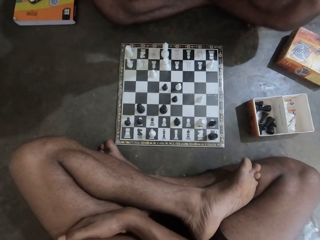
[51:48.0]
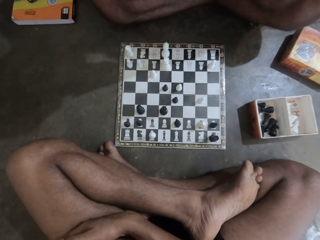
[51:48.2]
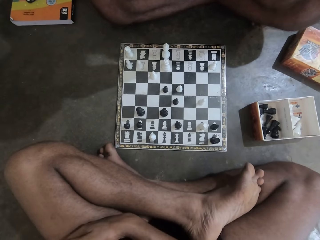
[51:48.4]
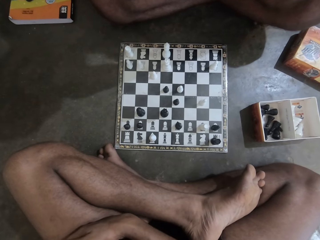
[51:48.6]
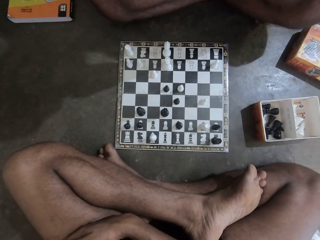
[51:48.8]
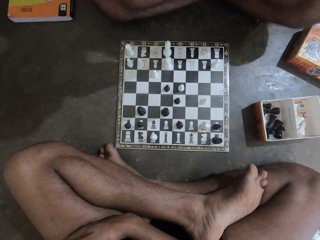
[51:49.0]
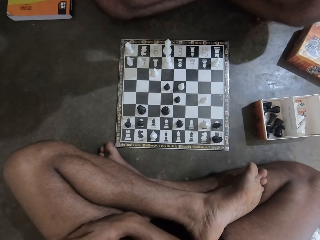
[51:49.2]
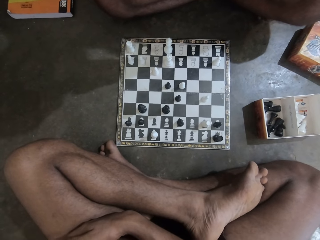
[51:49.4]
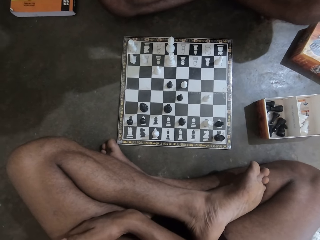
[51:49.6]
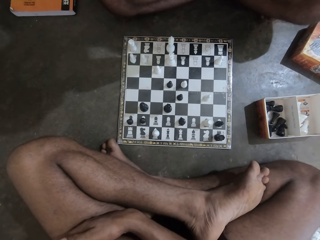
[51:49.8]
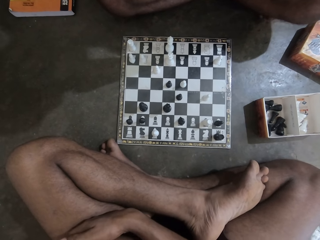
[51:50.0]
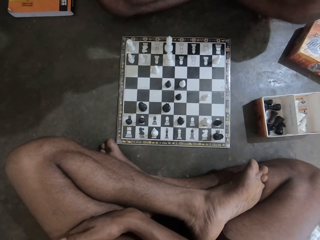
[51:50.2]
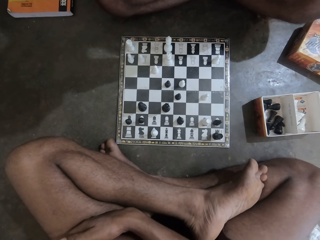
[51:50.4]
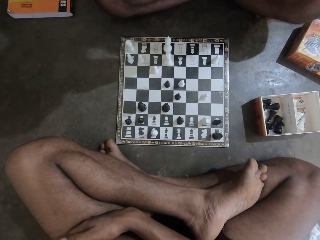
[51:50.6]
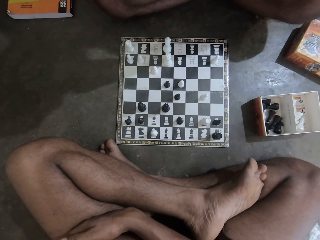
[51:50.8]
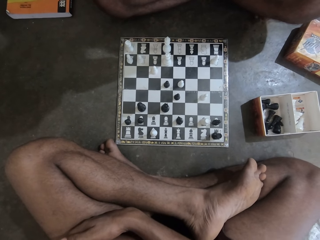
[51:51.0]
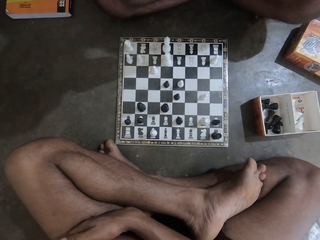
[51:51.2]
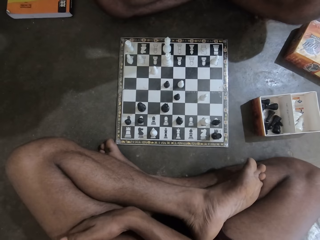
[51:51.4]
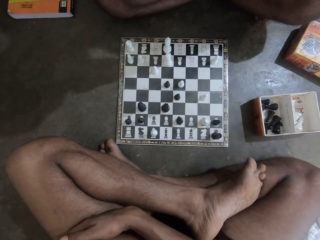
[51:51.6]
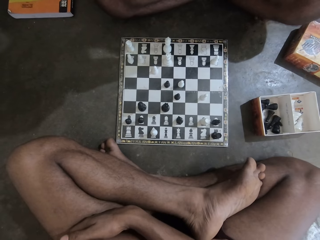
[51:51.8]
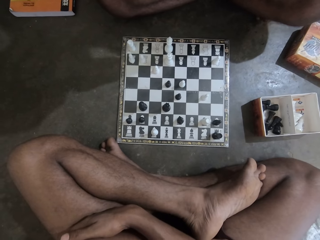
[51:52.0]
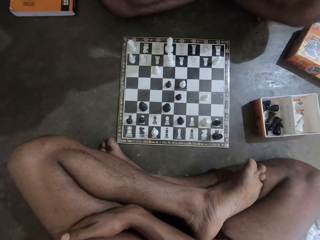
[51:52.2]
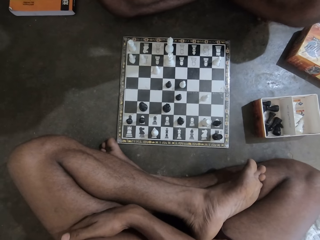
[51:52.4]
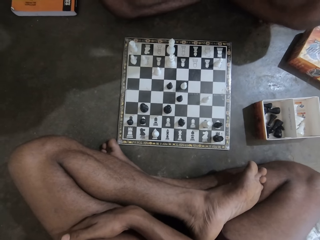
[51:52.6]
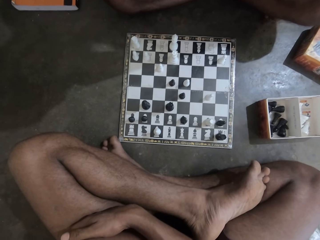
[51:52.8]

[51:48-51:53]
The camera wearer and a person look at the chess board.

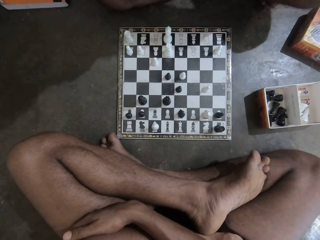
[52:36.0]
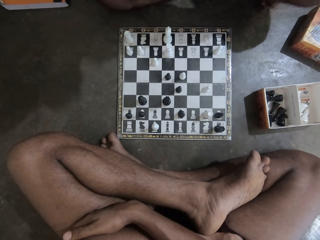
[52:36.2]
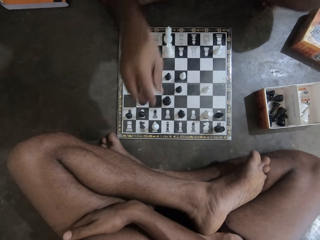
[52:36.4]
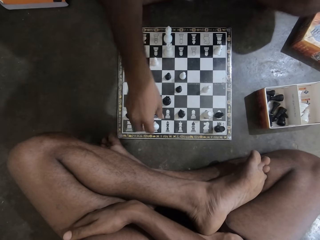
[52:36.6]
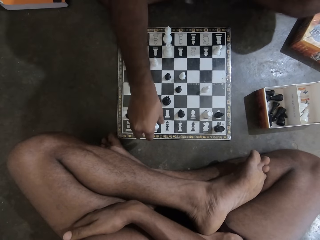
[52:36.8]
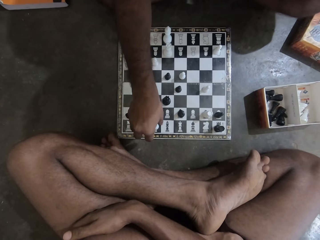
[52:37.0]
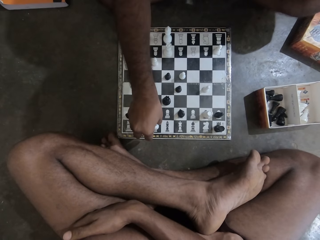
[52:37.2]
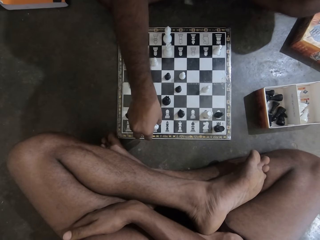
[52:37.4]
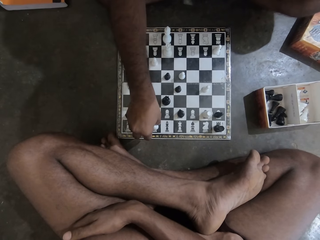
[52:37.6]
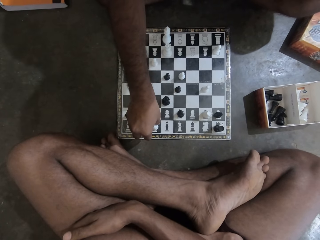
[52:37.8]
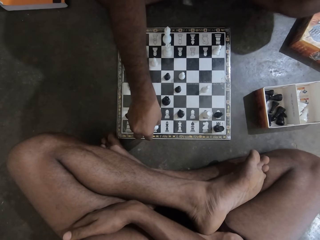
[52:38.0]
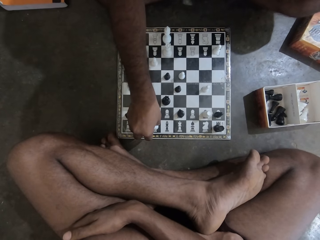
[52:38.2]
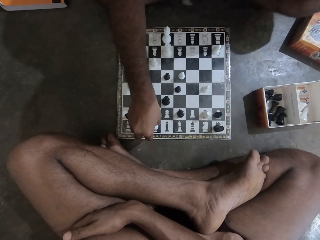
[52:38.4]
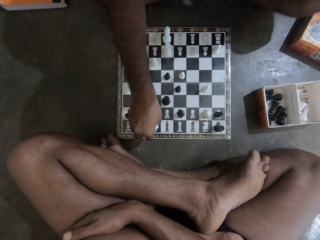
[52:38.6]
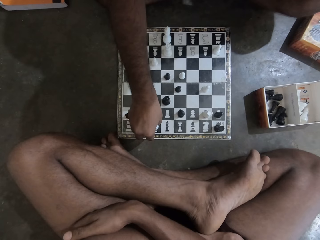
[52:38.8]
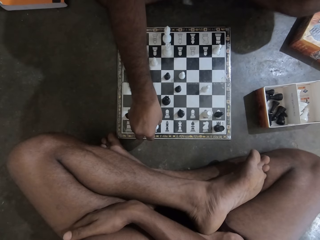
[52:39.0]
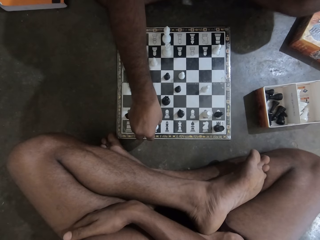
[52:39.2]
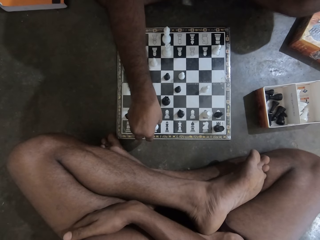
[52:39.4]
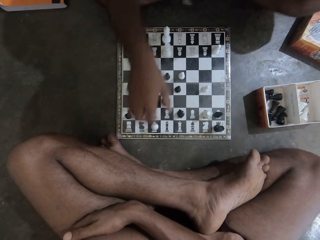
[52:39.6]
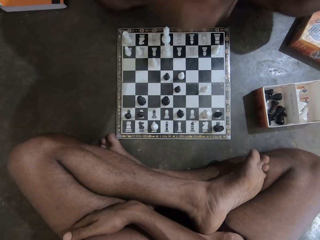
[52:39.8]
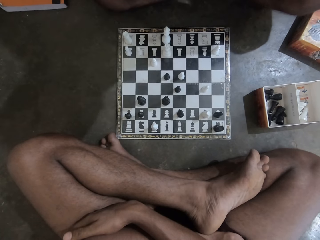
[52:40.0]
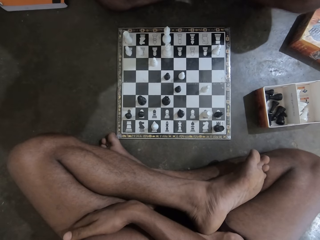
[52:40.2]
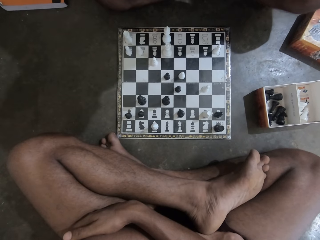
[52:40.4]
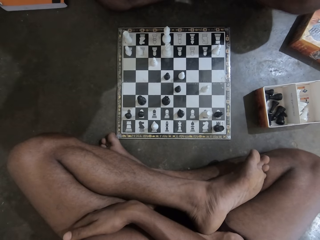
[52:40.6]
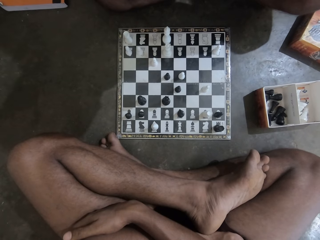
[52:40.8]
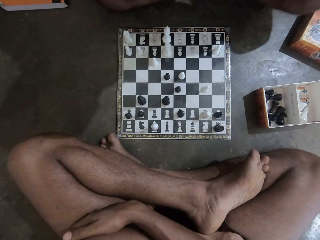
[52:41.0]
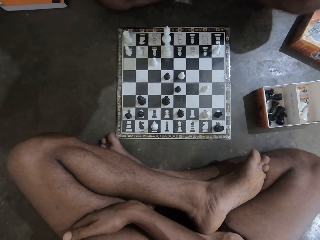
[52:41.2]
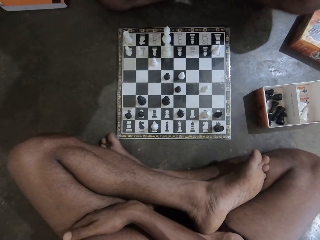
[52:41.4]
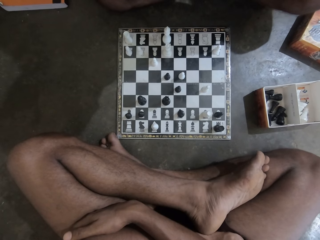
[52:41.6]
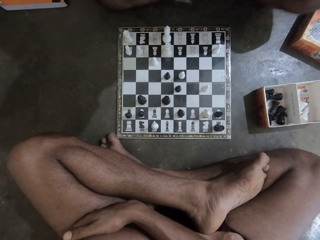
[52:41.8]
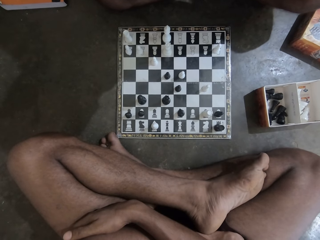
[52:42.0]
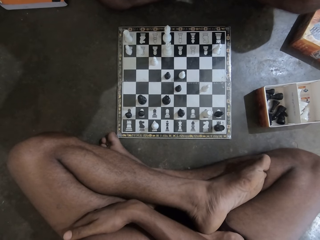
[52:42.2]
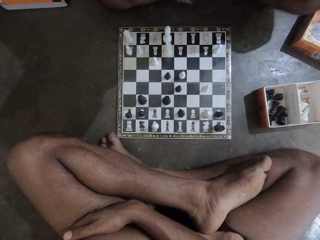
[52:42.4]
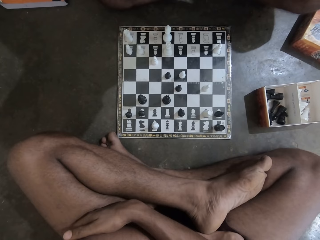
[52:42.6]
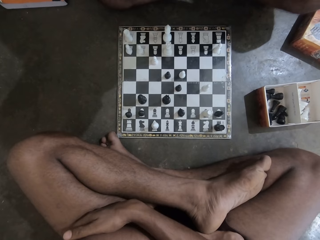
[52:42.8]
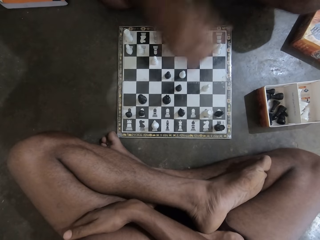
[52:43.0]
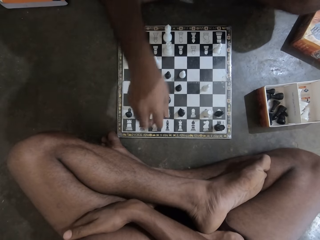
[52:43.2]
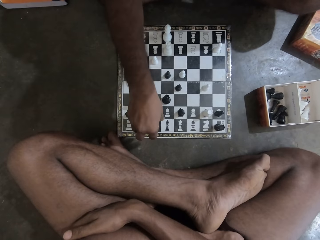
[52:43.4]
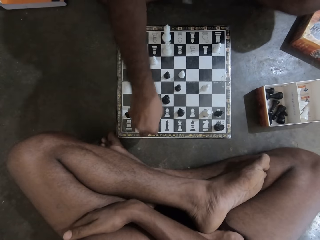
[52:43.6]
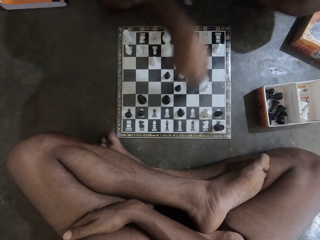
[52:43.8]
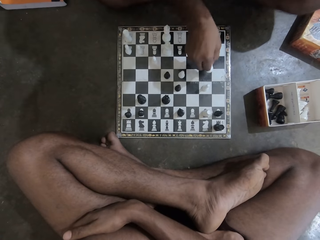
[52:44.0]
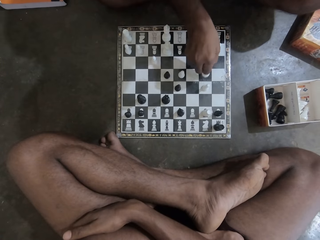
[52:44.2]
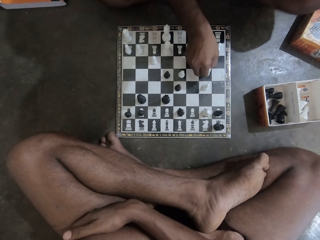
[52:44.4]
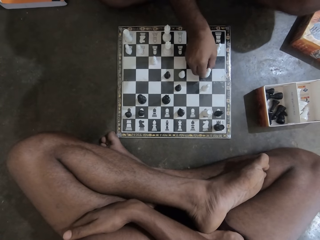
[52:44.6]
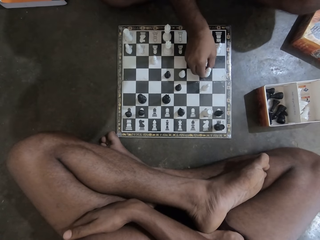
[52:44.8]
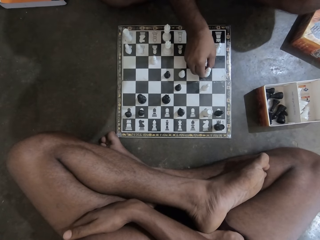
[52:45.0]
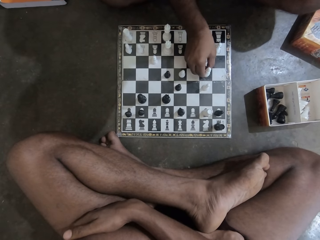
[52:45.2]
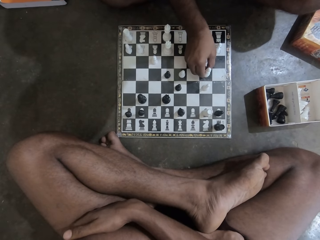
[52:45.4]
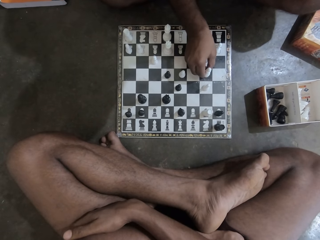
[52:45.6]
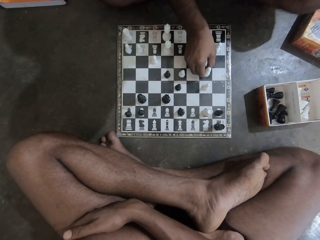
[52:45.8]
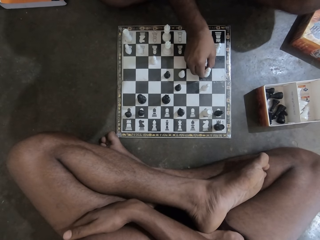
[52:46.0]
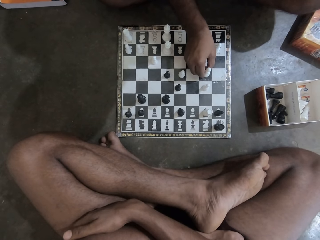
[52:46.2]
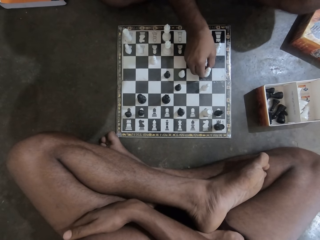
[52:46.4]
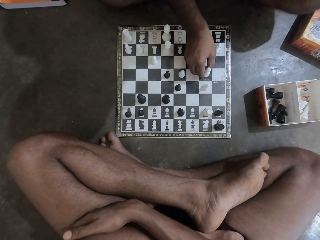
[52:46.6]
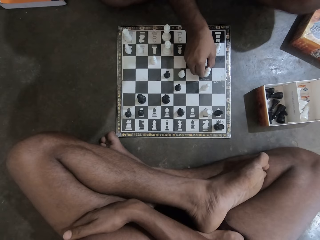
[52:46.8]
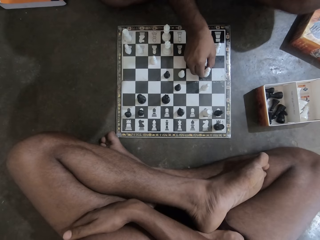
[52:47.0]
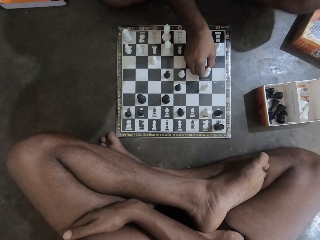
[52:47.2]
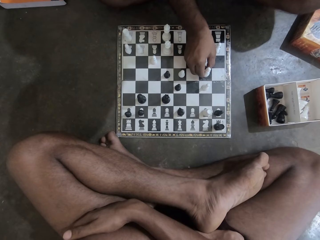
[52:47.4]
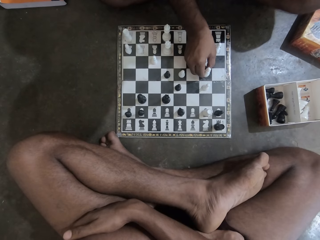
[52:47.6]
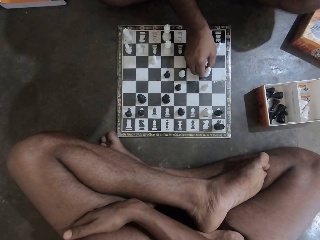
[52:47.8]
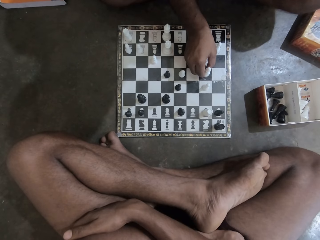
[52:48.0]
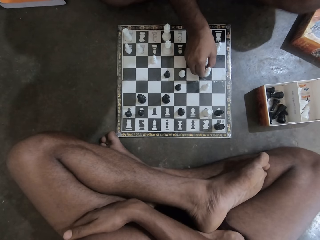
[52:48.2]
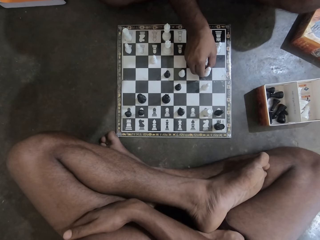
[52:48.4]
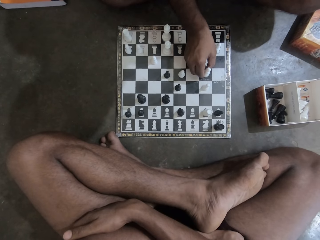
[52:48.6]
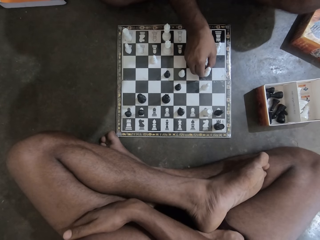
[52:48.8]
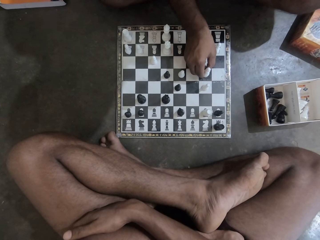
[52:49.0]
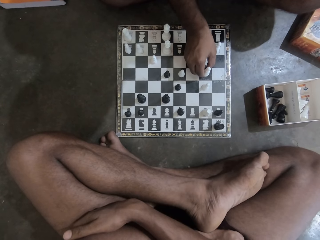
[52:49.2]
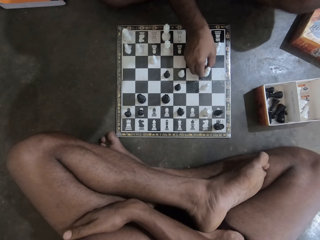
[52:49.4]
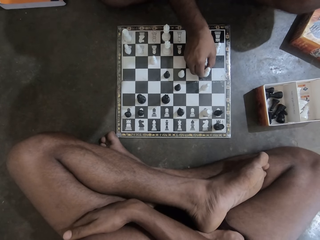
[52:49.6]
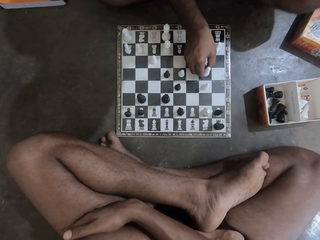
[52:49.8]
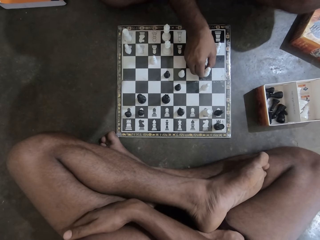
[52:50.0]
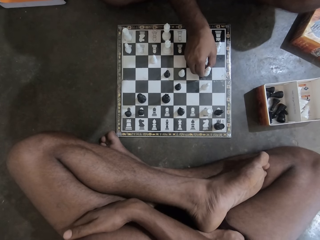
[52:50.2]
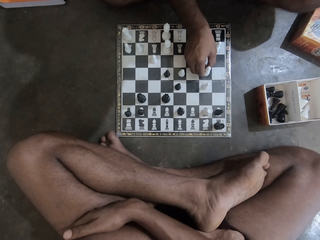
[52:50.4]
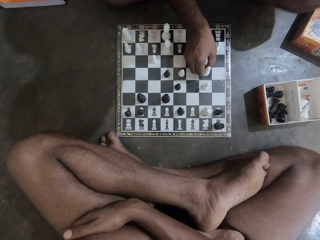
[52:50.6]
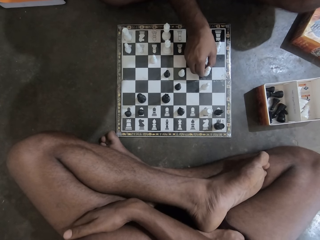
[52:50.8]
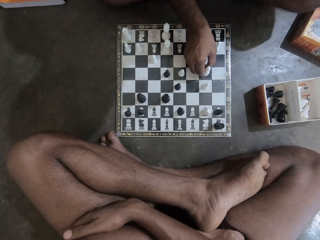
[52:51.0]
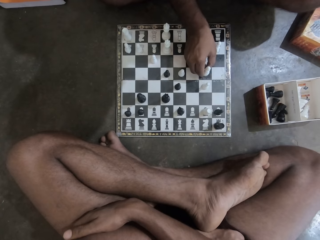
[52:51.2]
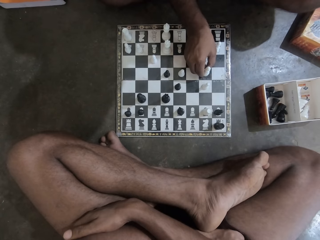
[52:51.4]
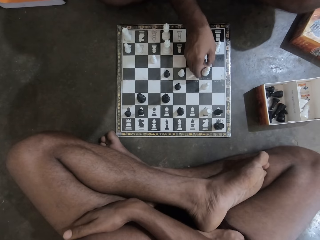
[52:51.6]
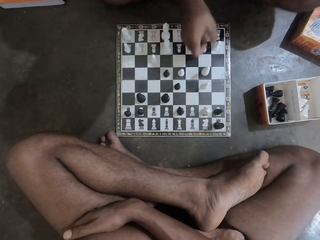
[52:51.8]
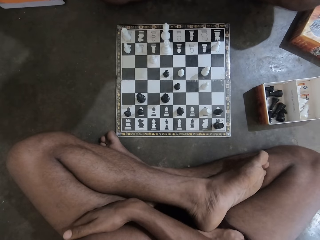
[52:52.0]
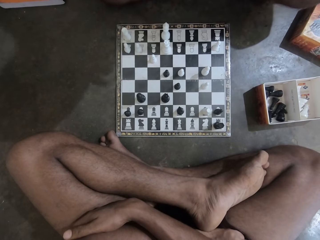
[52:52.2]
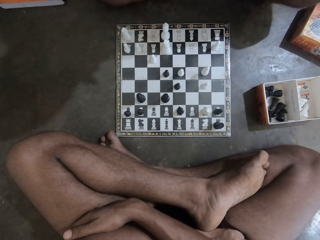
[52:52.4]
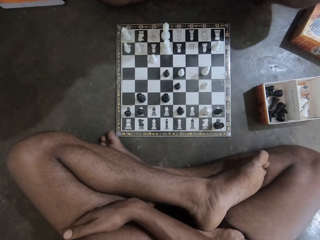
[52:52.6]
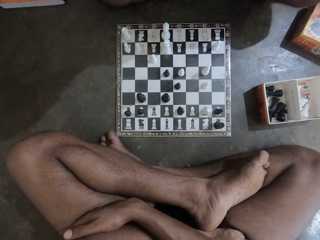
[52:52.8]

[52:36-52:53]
A man touches a chess piece on the chess board on the floor. The camera wearer plays chess. The man moves a chess piece on the chess board on the floor.
